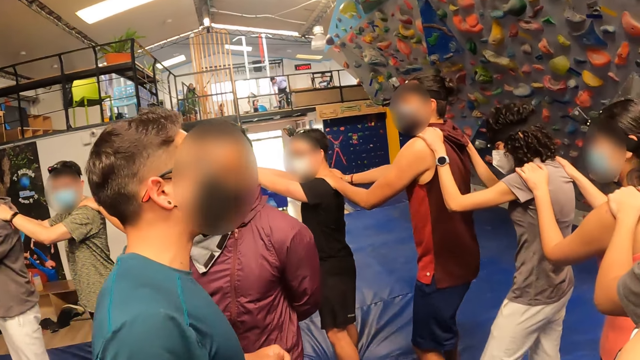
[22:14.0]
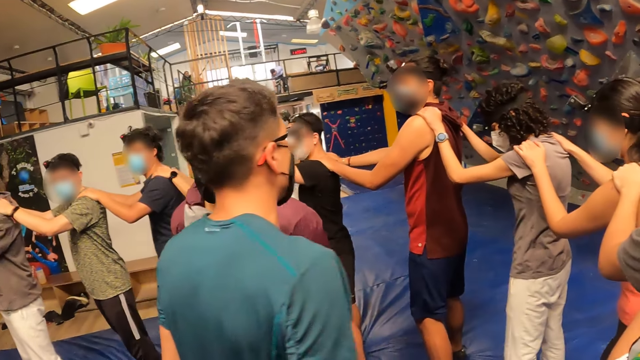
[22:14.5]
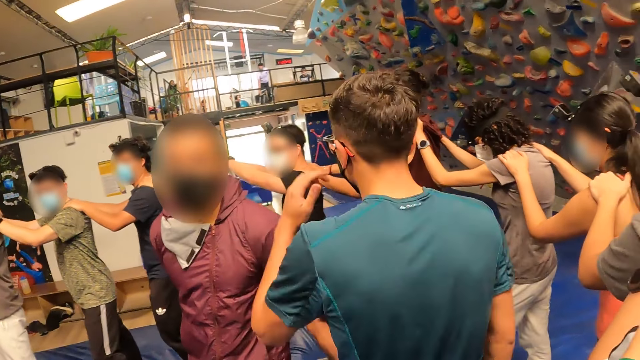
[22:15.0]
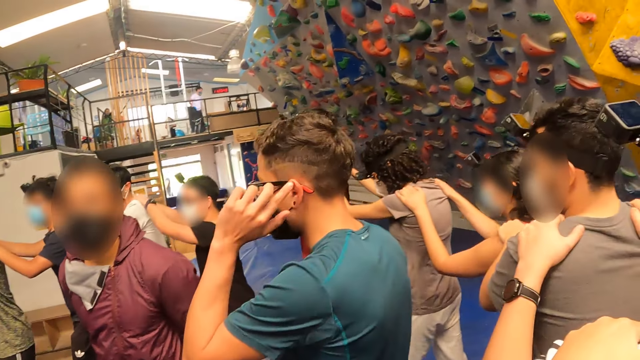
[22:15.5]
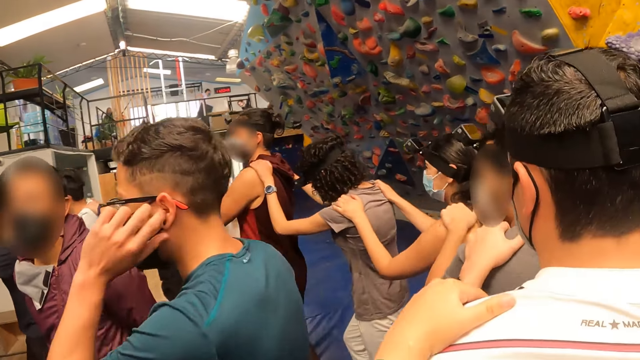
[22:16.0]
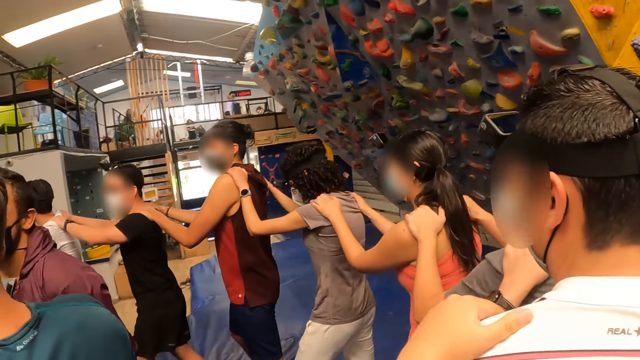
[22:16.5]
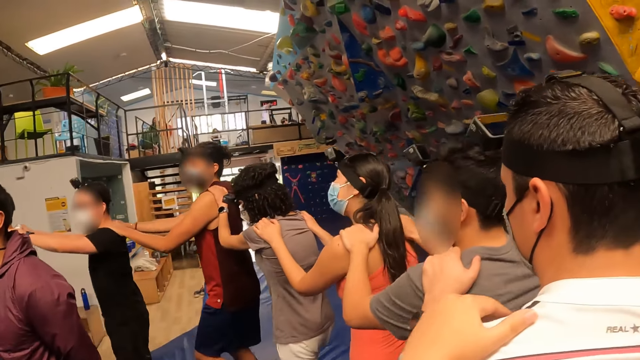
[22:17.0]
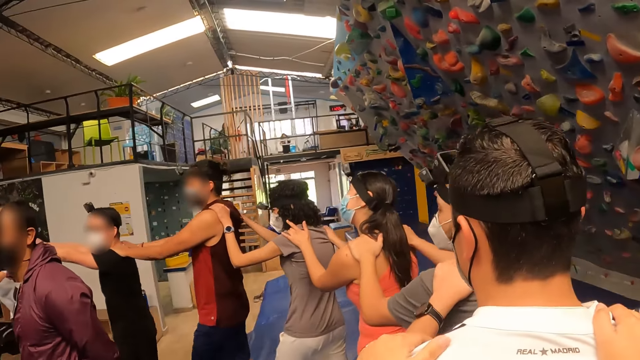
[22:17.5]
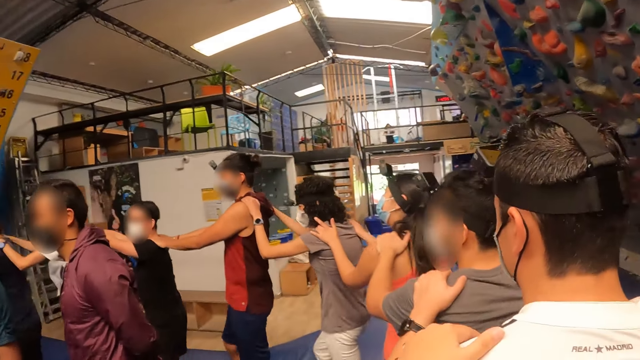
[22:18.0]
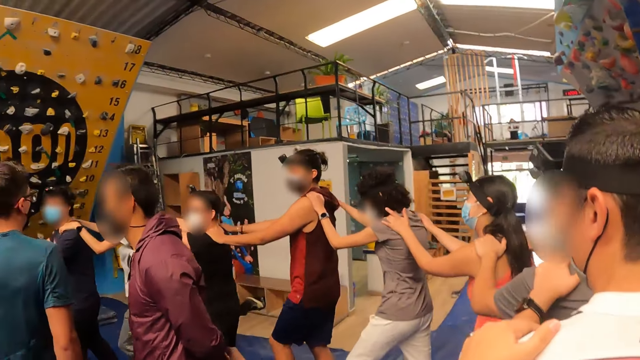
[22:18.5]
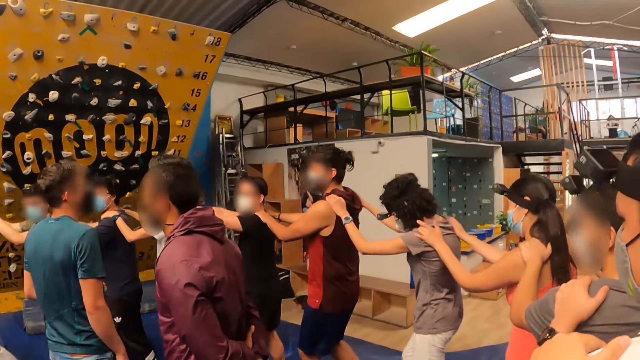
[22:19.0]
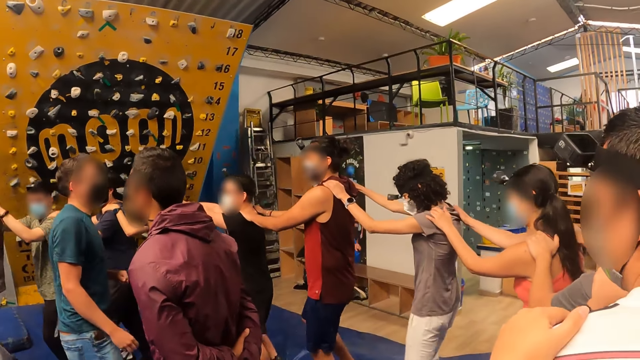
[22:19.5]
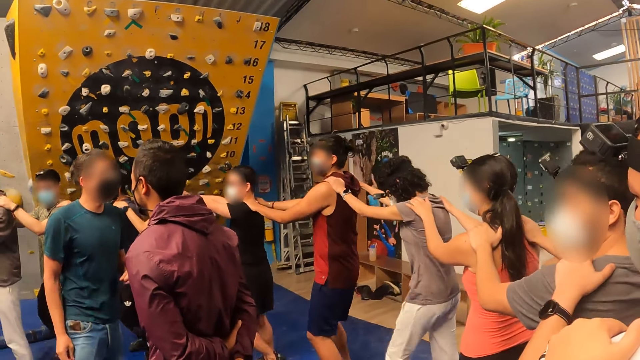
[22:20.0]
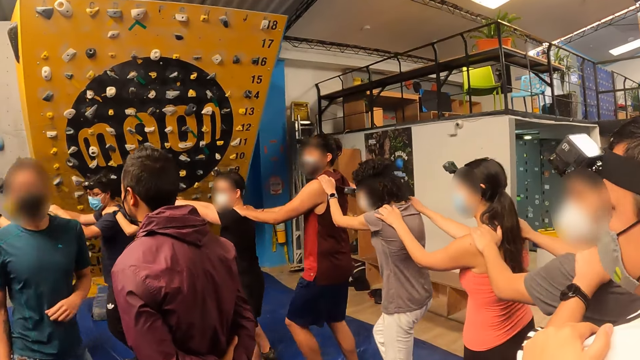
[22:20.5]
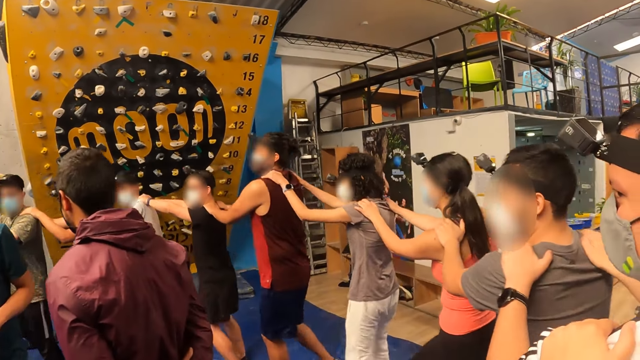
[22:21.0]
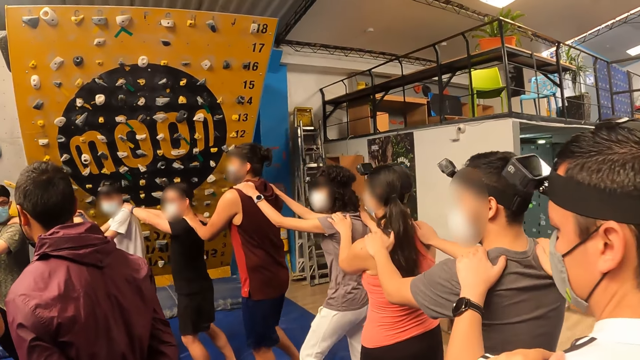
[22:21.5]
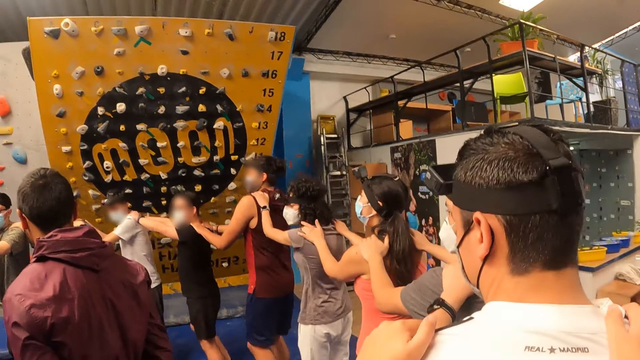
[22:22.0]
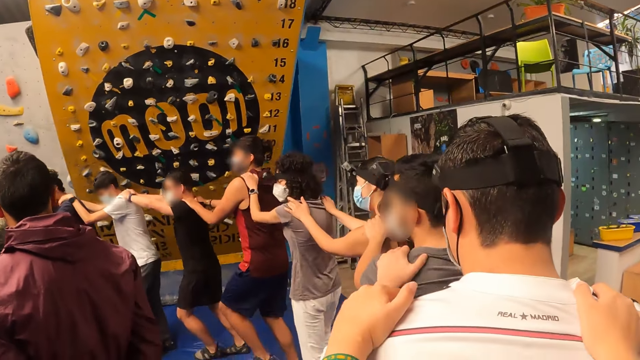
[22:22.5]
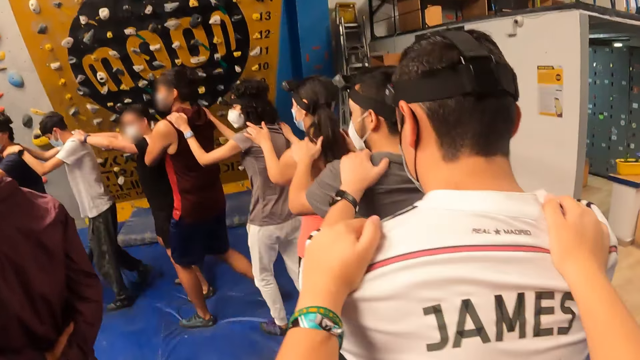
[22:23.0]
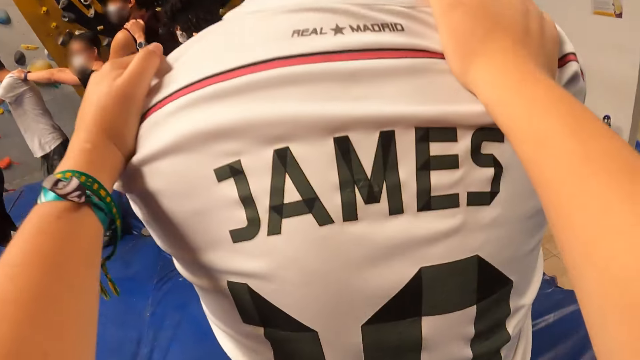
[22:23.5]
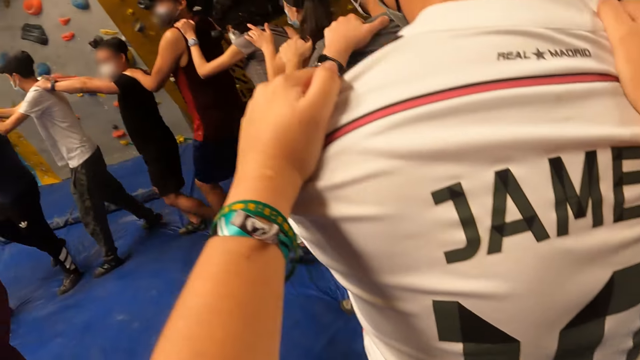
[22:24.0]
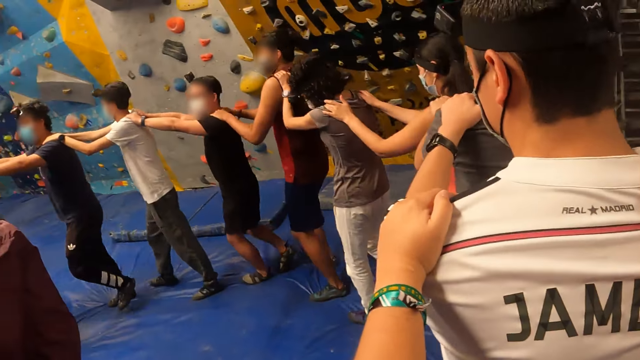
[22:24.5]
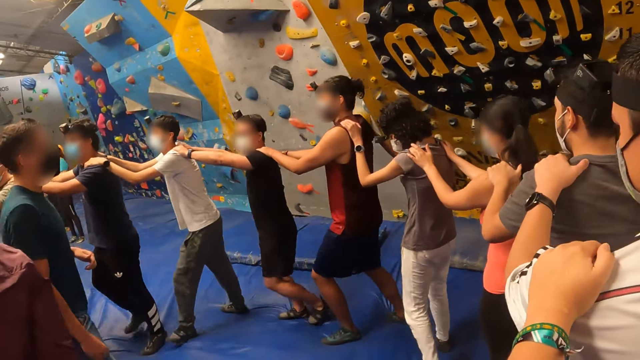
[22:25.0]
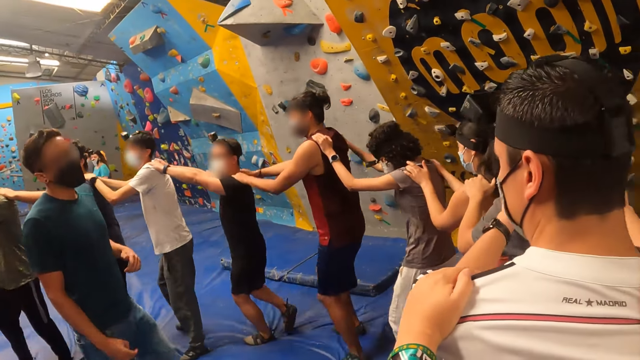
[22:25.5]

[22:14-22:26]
The instructor cleans his ear with his left hand. The camera wearer and a group of people walk along the mat with their hands on each other's shoulders.

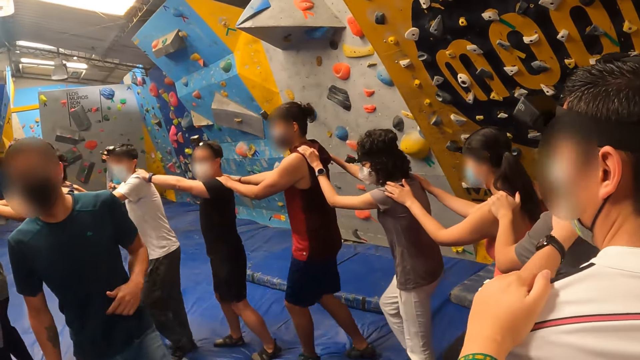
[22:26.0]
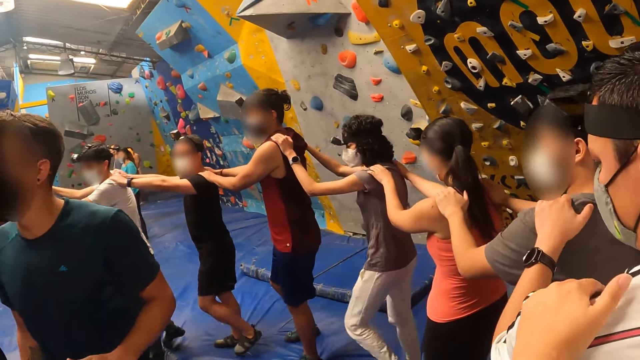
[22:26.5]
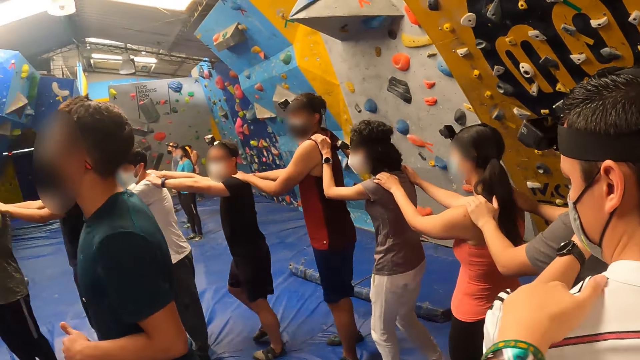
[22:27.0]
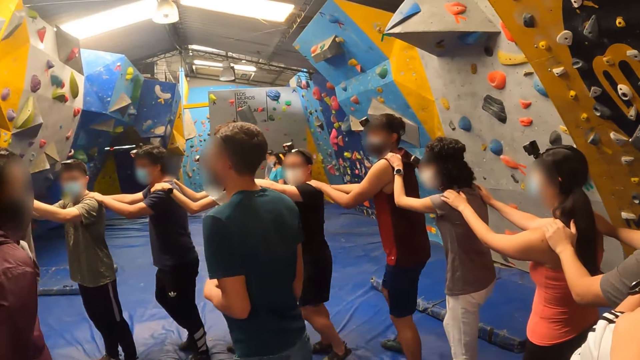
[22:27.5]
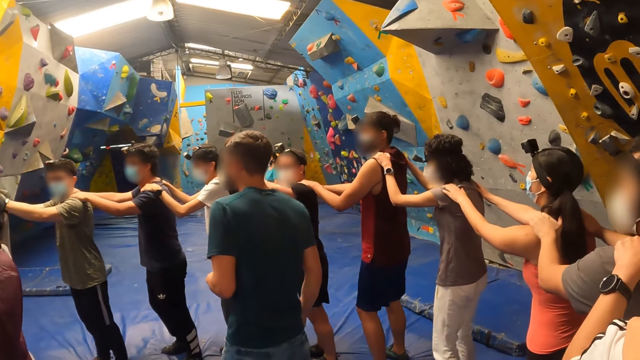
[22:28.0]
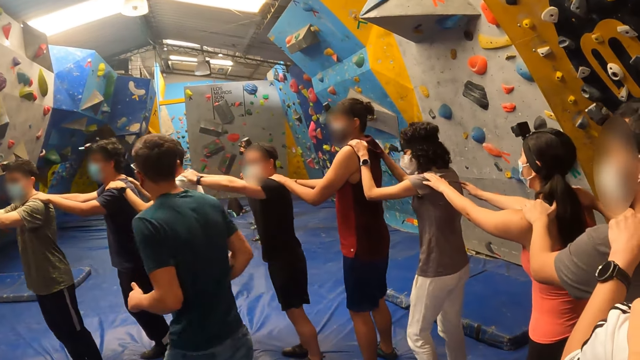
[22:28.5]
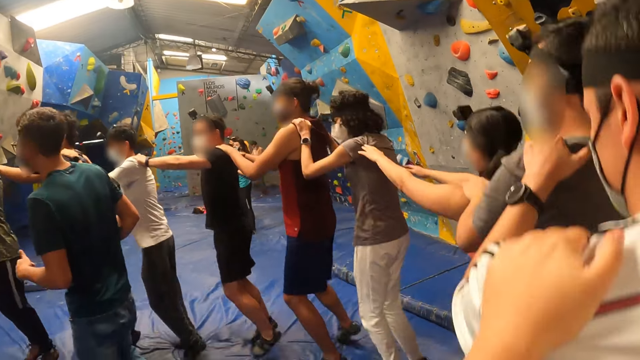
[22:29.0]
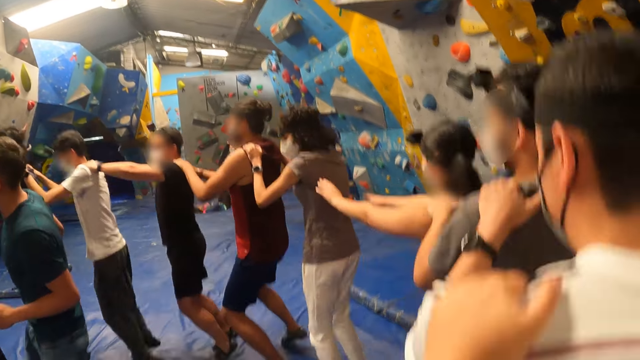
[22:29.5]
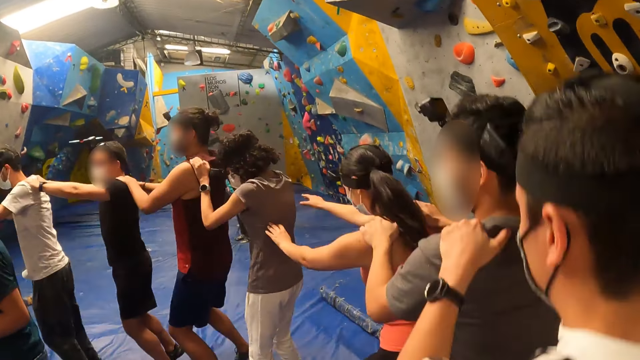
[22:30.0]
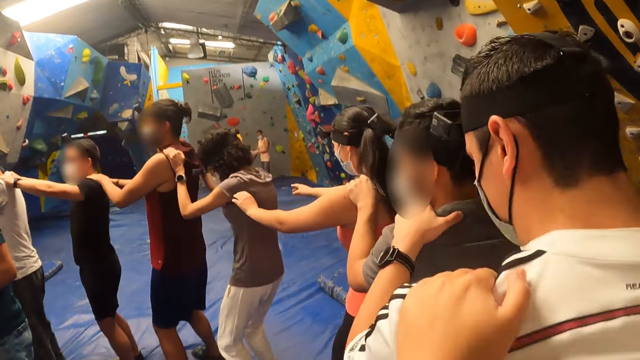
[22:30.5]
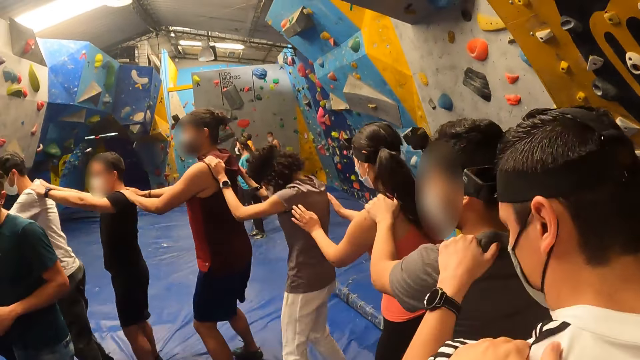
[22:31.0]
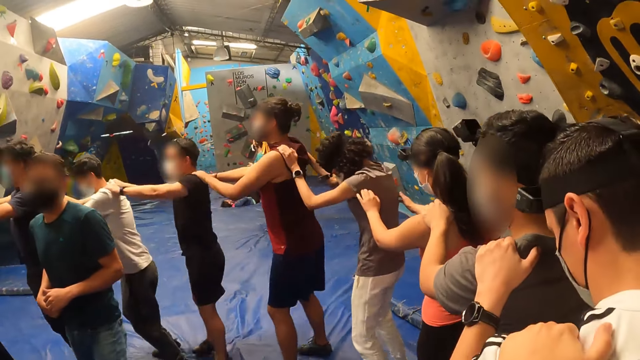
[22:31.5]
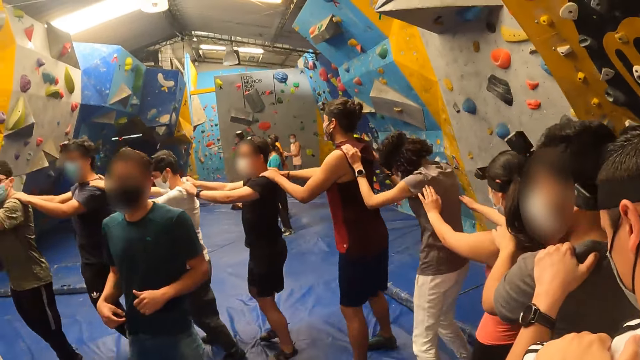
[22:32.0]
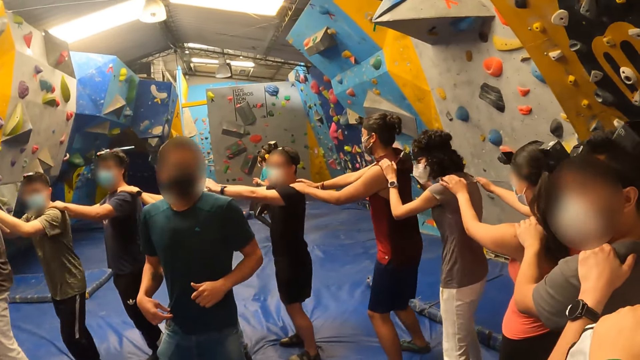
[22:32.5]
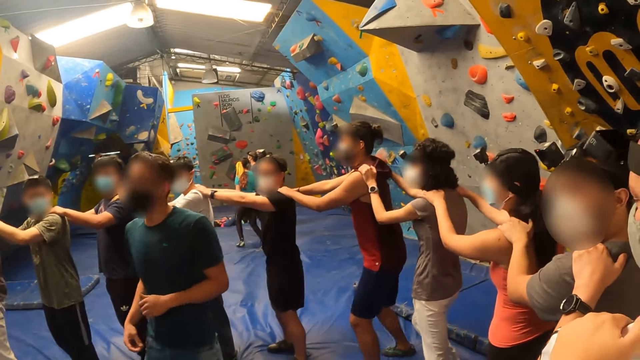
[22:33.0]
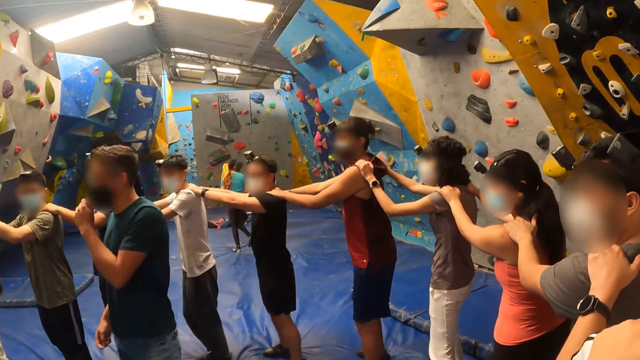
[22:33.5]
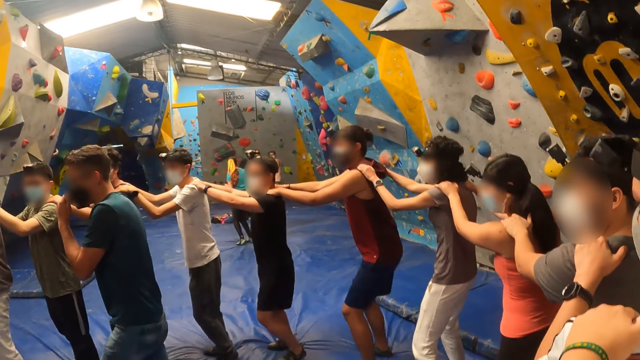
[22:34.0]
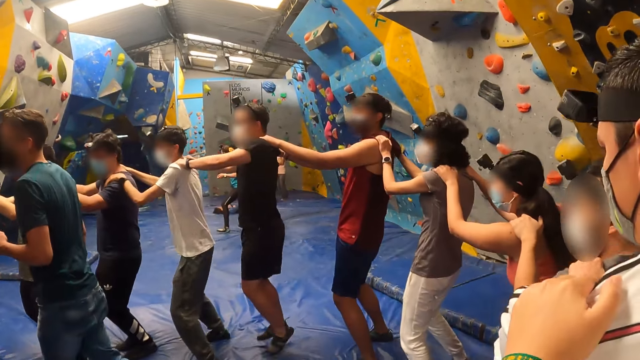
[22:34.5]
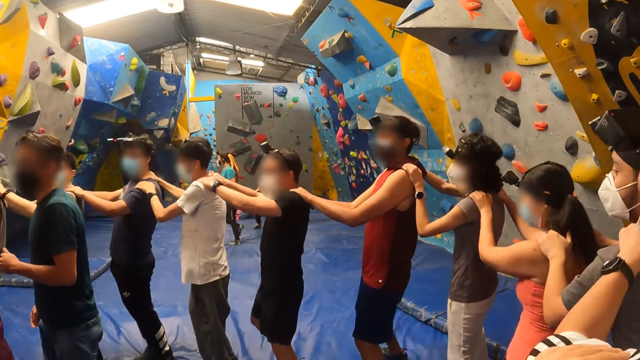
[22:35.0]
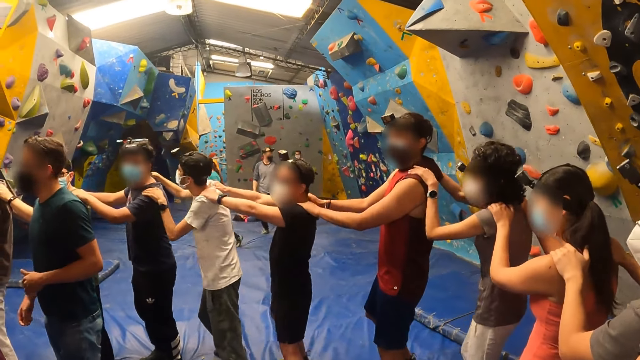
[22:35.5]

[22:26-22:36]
The camera wearer and a group of people jump on the mat with their hands on each other's shoulders. The instructor jumps. The camera wearer stops jumping. They jump on the mat.
